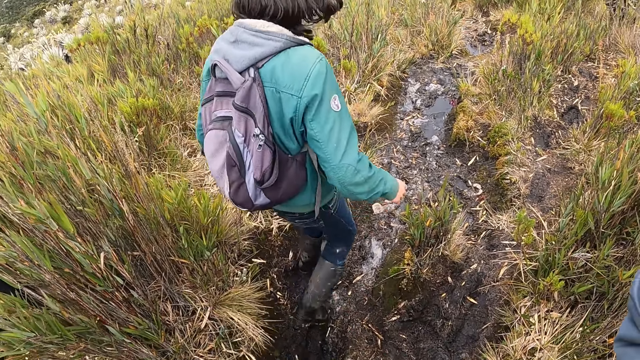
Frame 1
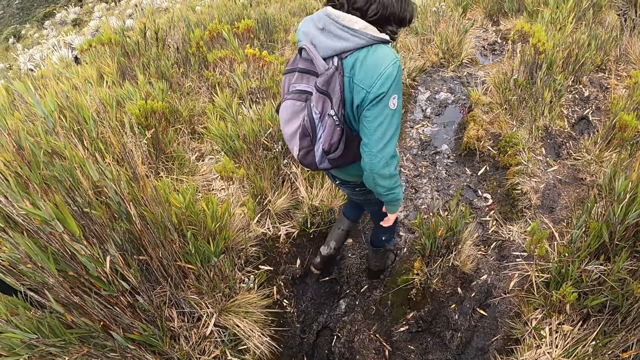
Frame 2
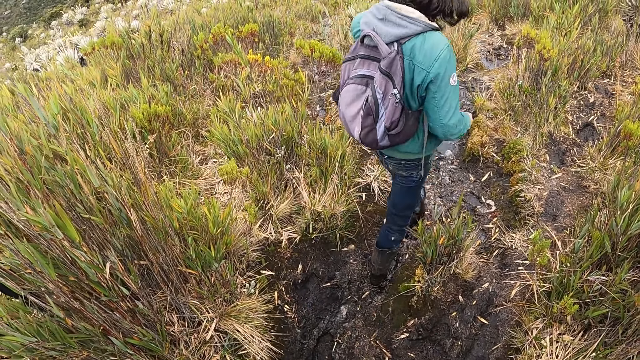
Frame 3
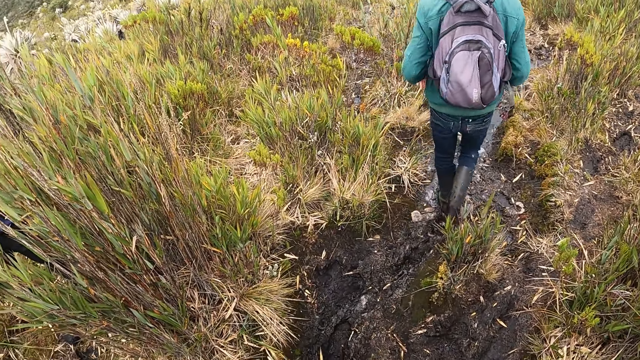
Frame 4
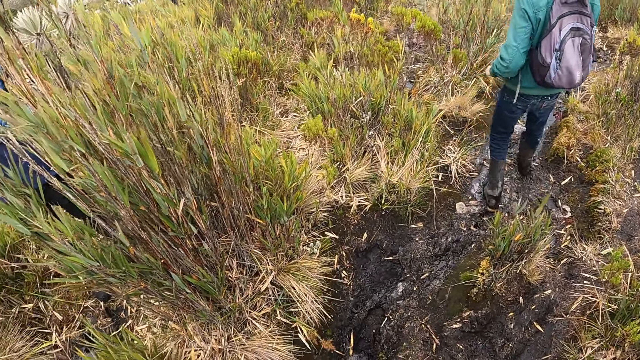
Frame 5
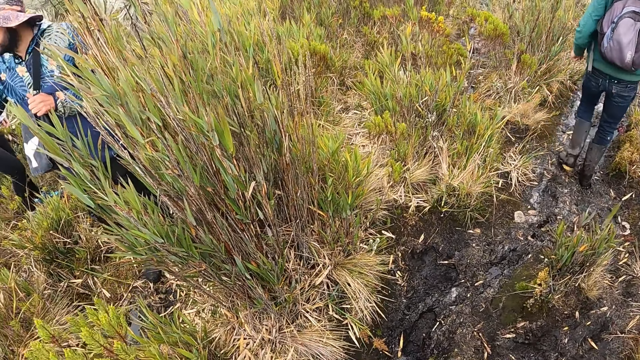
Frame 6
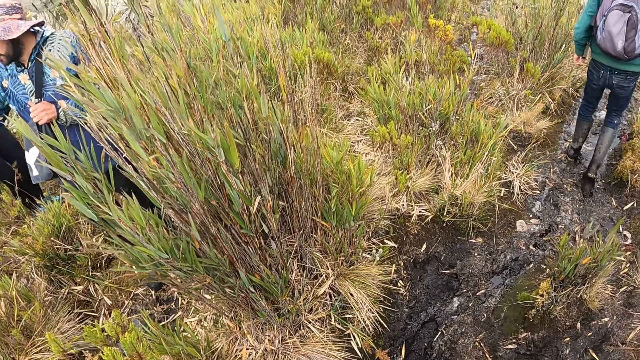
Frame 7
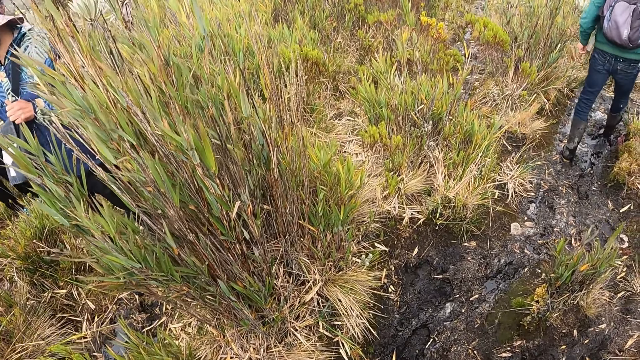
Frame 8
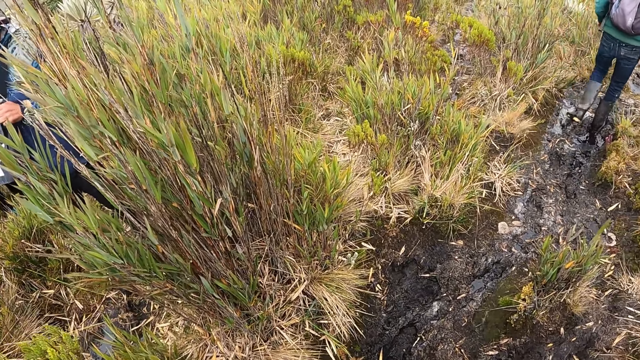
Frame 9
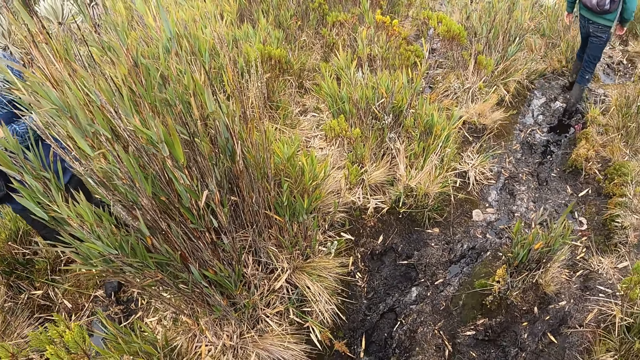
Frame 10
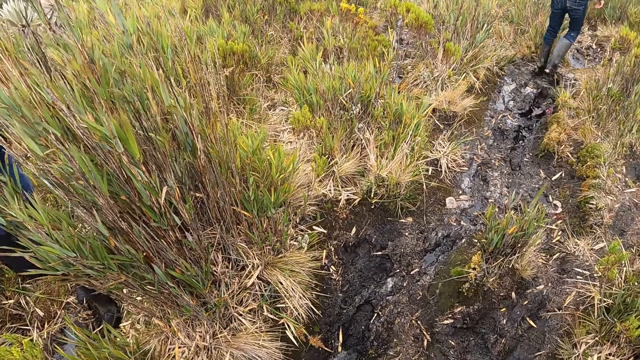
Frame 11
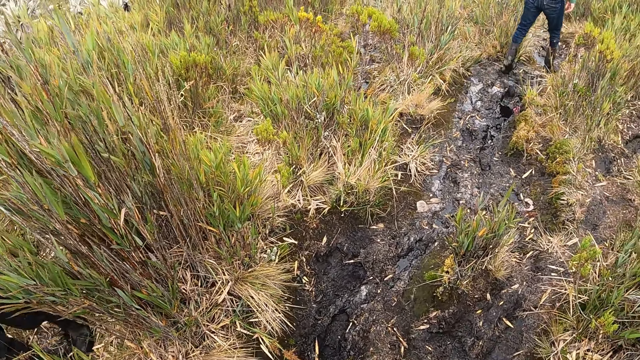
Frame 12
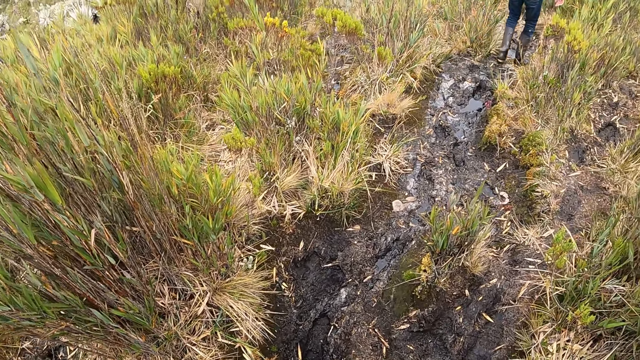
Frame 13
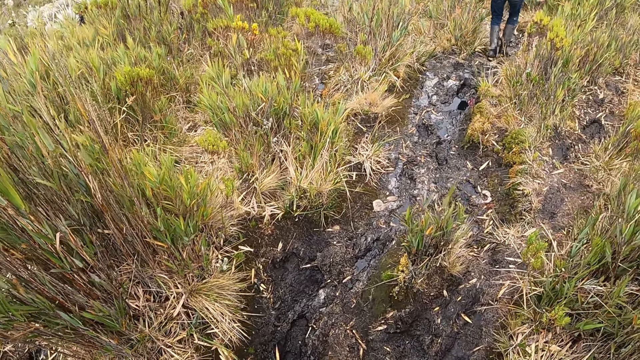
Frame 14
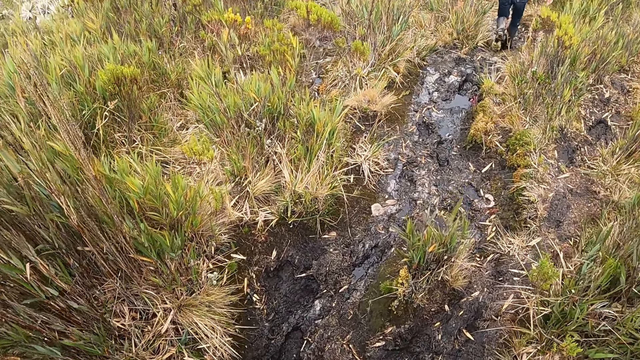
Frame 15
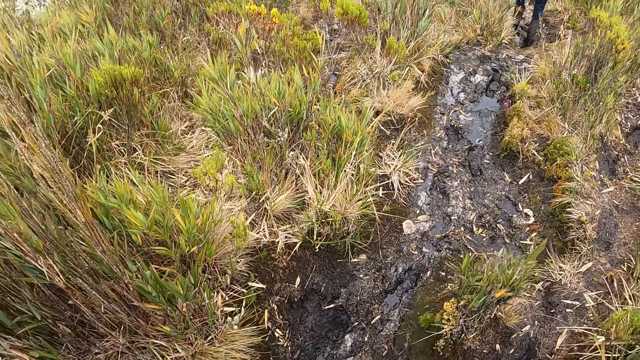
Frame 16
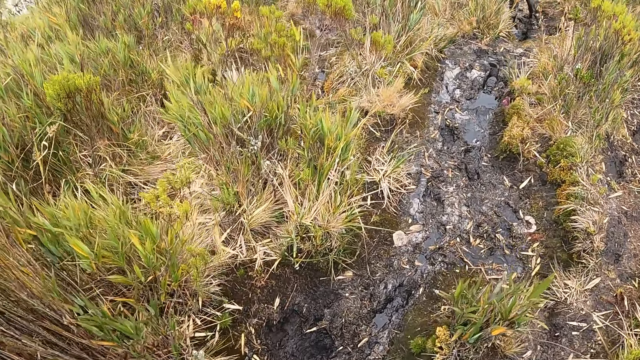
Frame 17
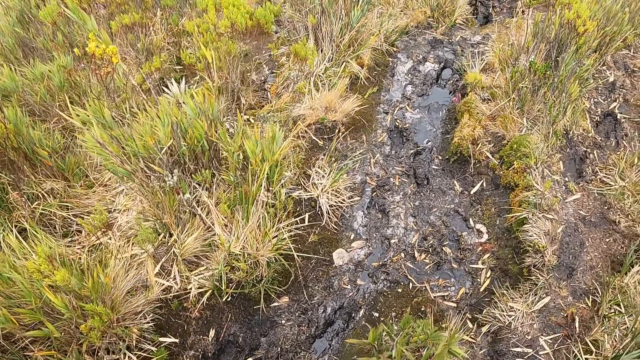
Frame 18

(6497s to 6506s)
A man walks ahead.

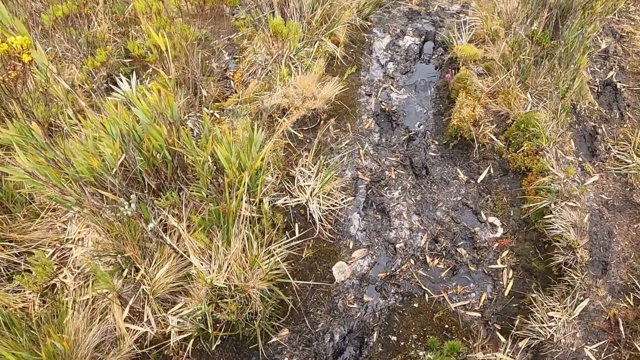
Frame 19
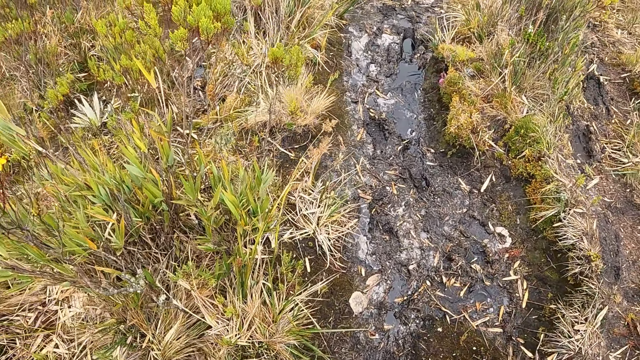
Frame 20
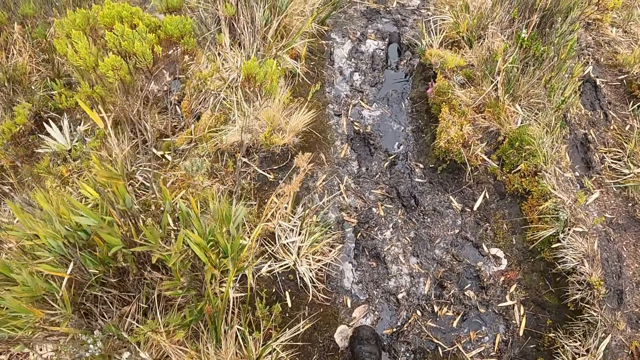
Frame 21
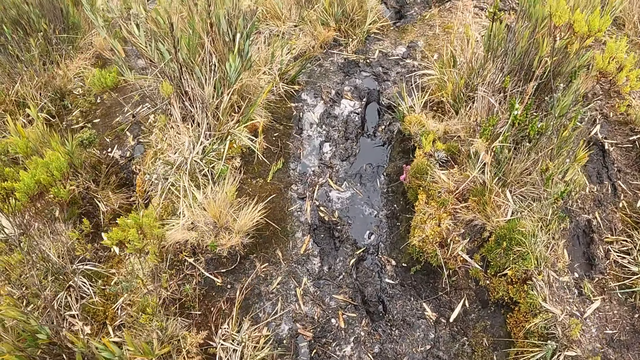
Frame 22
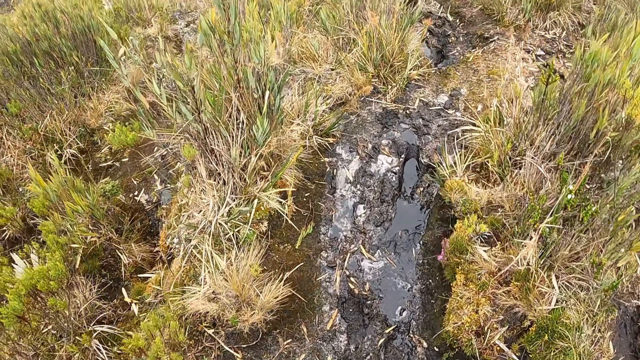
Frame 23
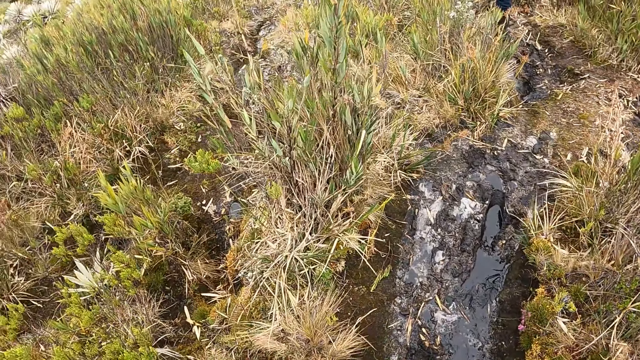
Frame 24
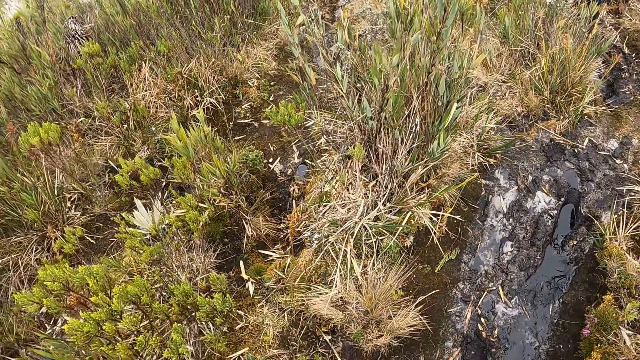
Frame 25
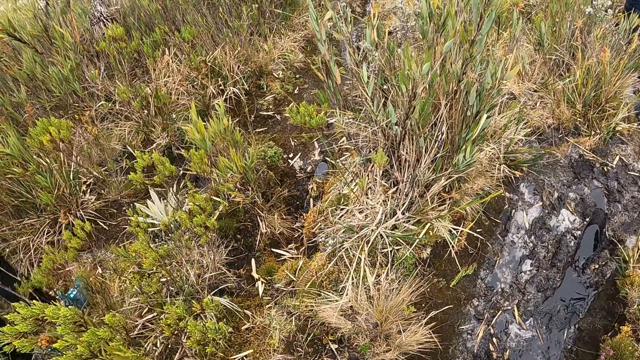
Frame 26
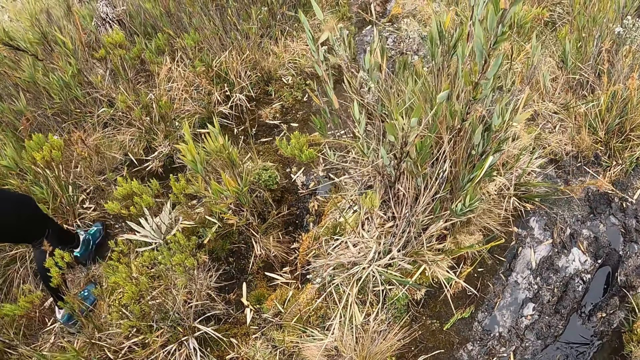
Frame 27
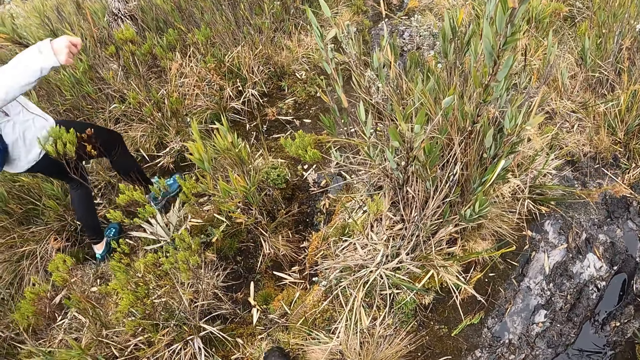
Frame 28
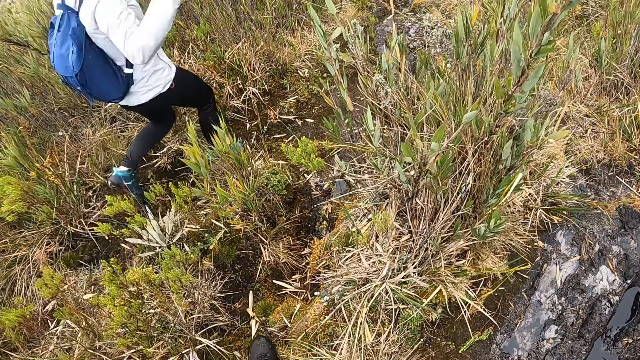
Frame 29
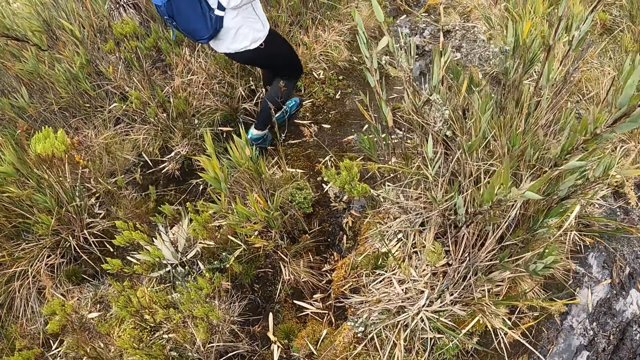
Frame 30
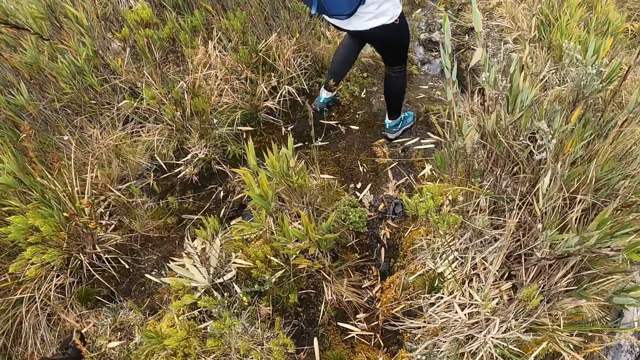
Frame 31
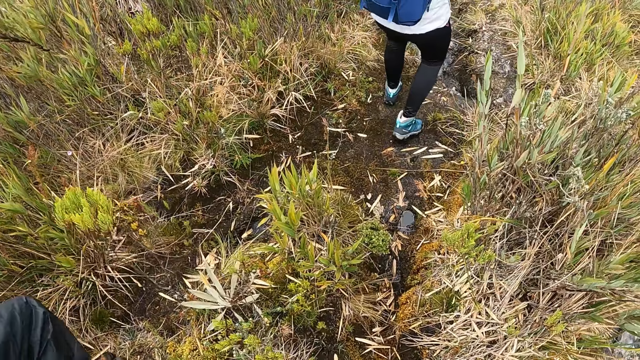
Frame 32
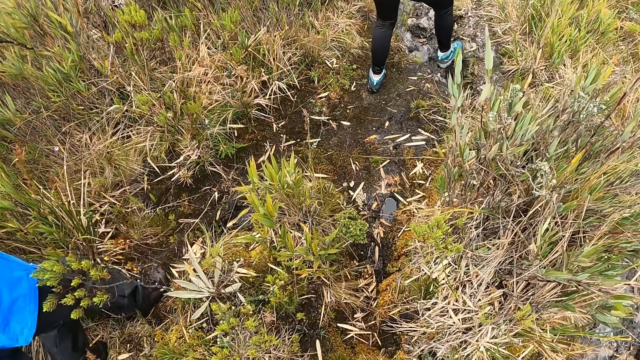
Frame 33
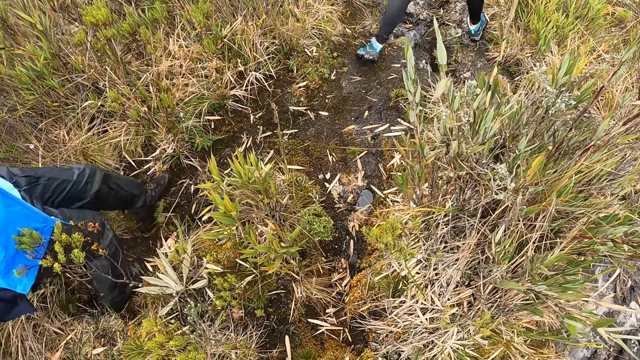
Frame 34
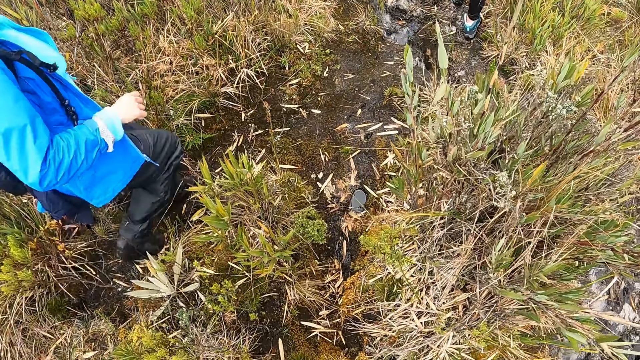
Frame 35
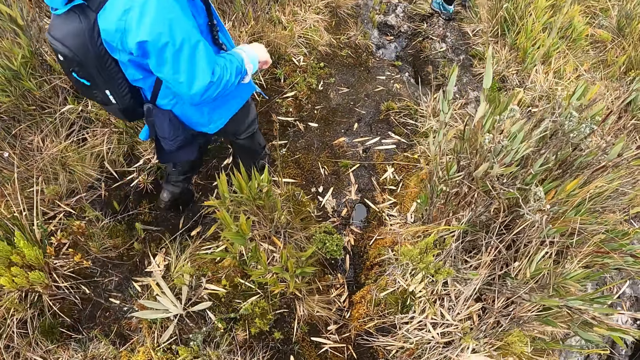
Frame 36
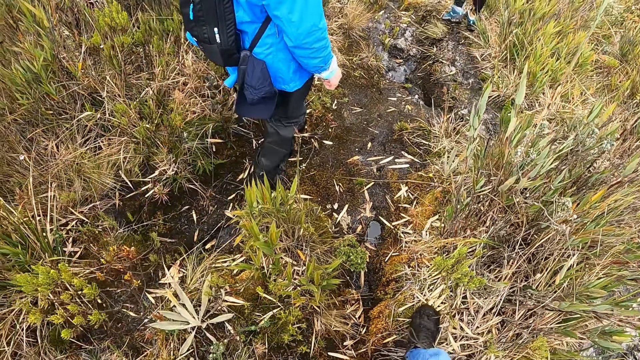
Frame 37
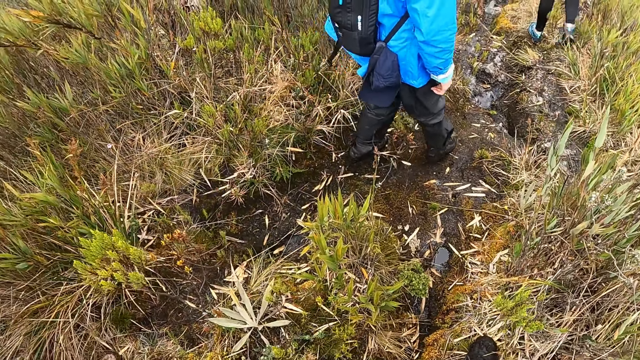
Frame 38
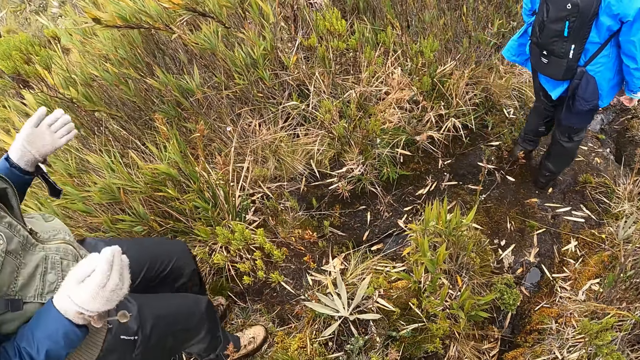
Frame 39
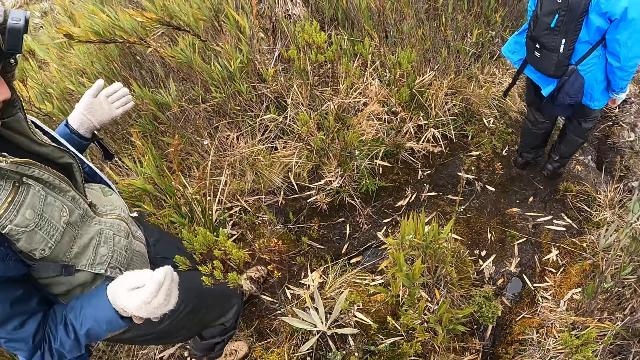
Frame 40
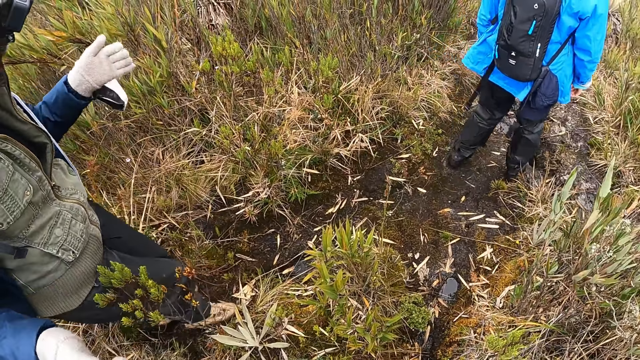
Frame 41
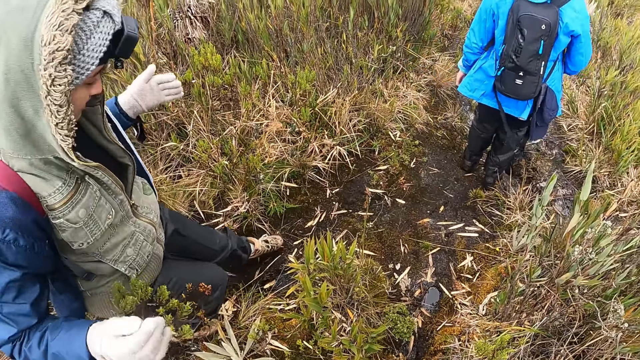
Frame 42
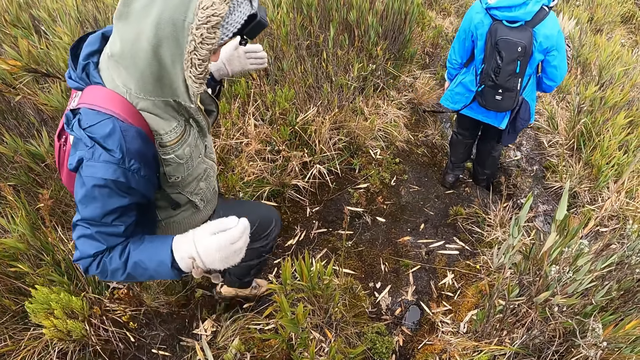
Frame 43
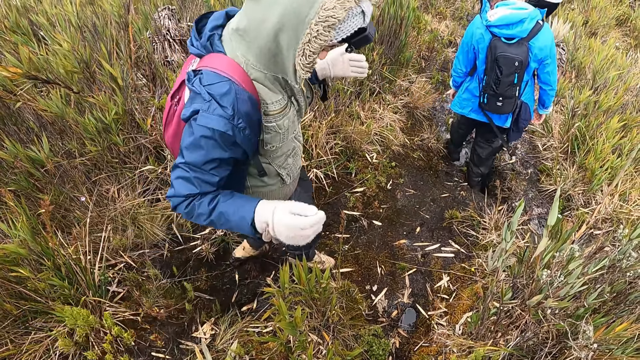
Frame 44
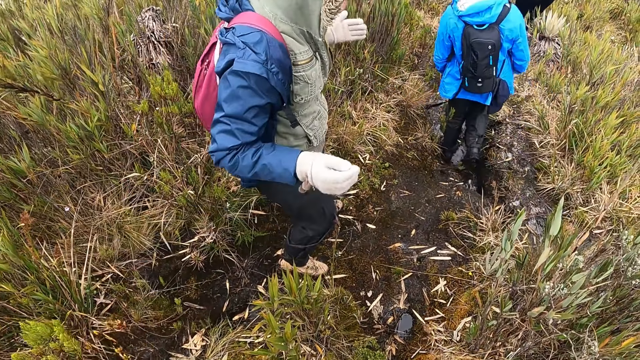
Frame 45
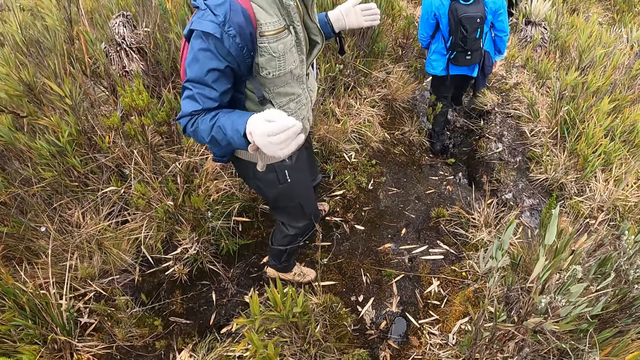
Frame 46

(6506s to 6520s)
The camera wearer walks in the farm. A man walks past the camera wearer. Another man walks past the camera wearer. Another man walks ahead.
